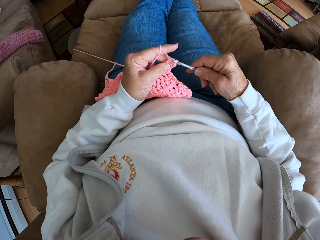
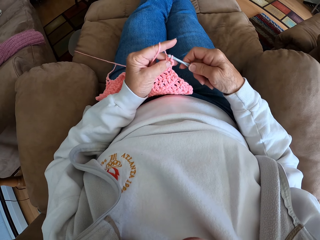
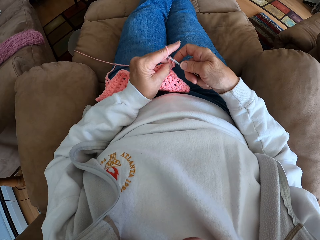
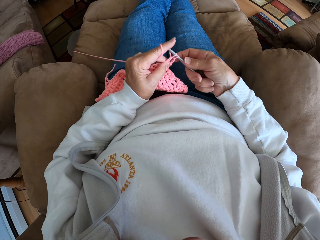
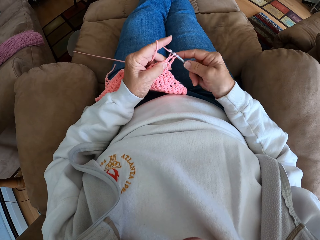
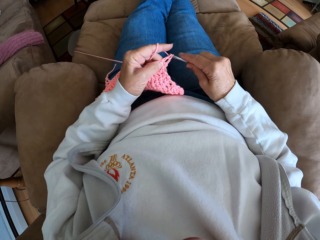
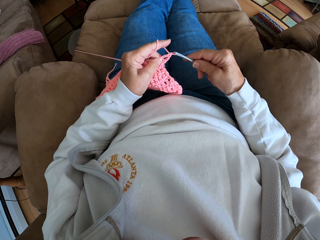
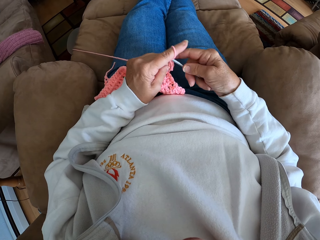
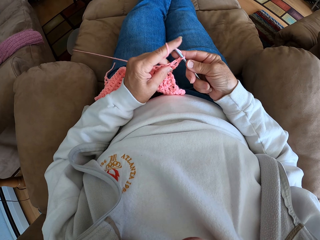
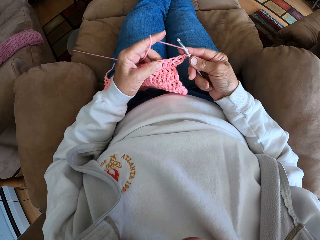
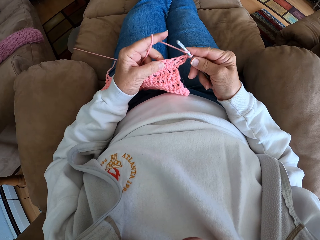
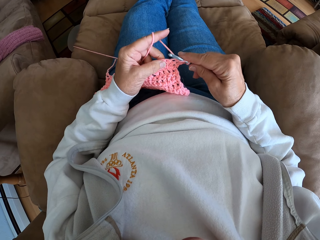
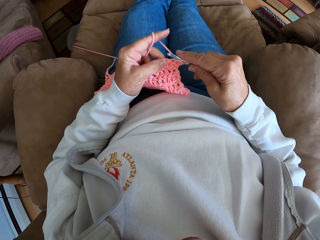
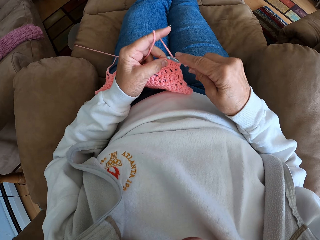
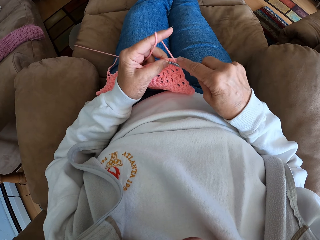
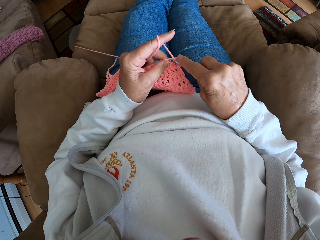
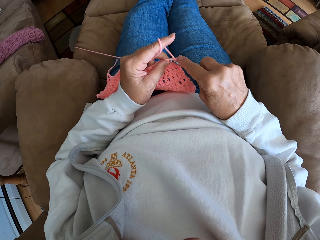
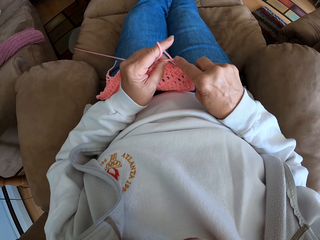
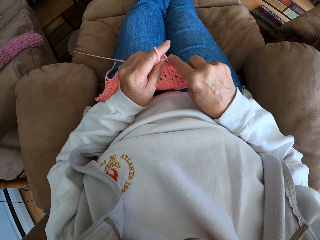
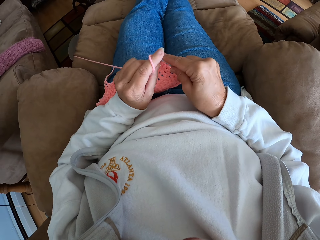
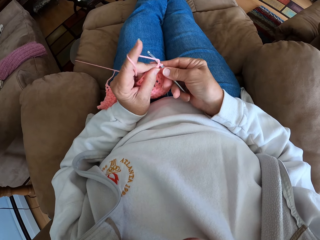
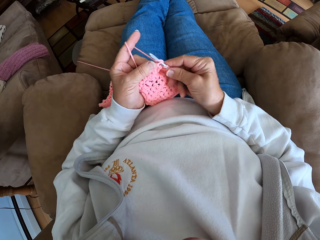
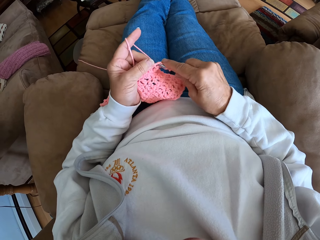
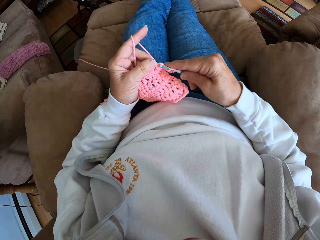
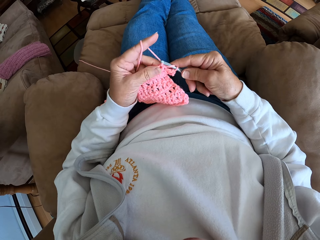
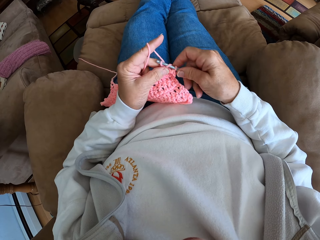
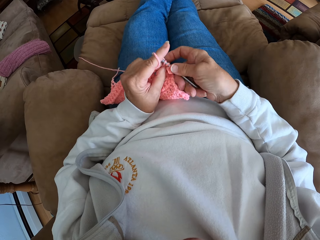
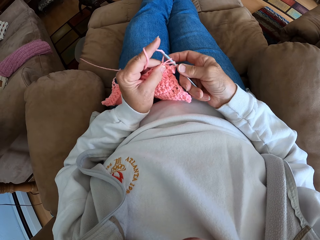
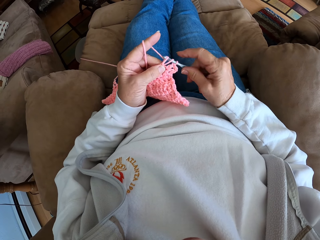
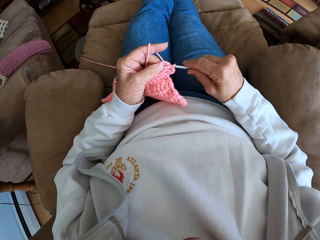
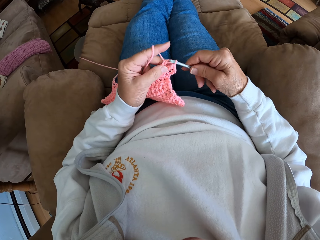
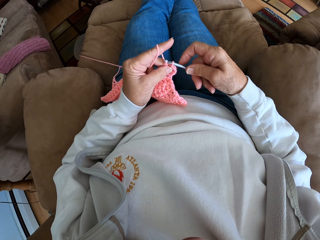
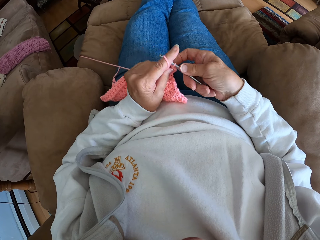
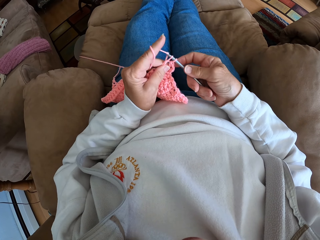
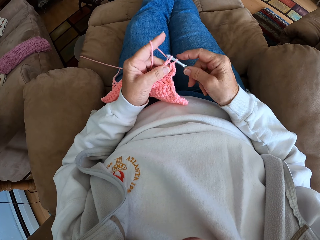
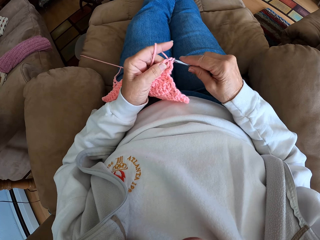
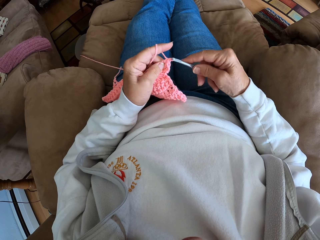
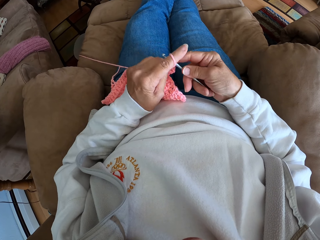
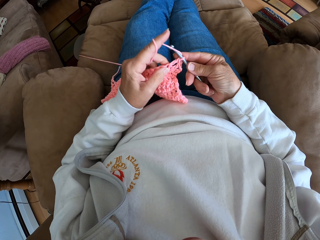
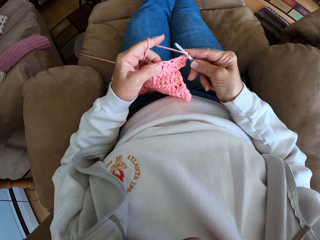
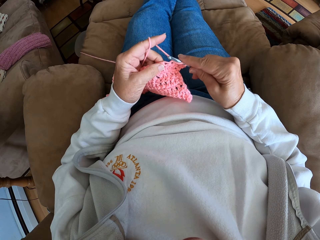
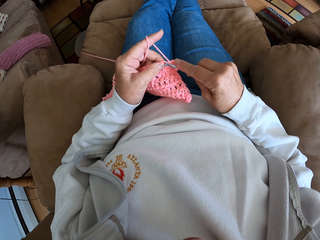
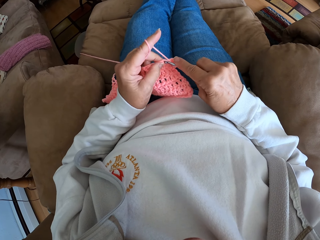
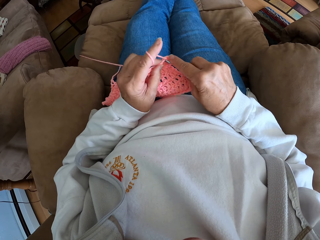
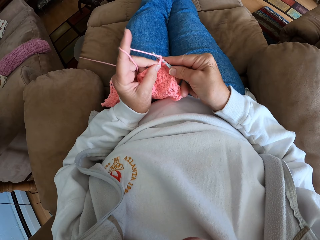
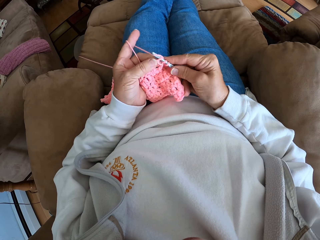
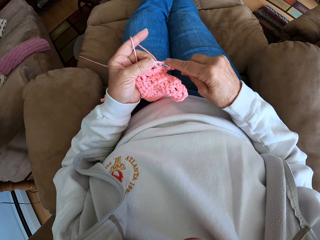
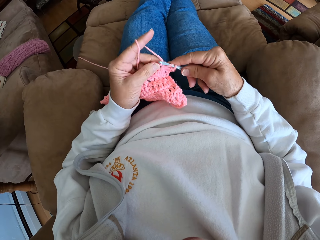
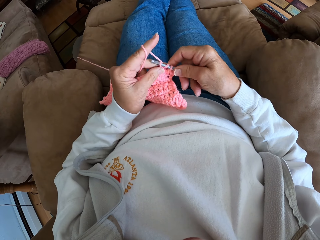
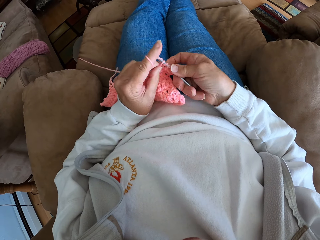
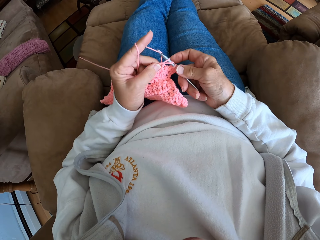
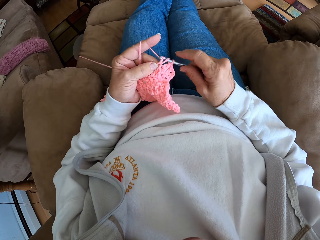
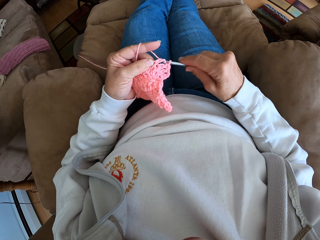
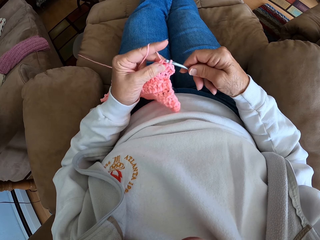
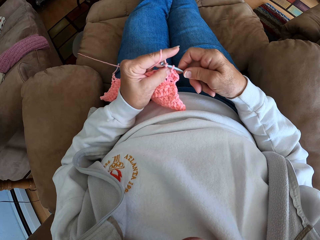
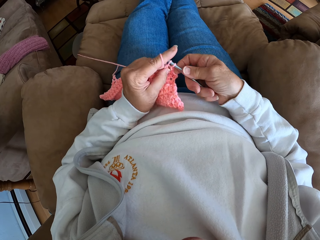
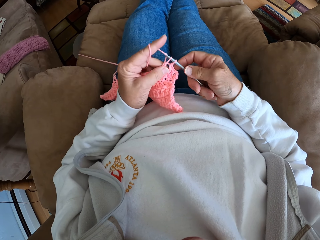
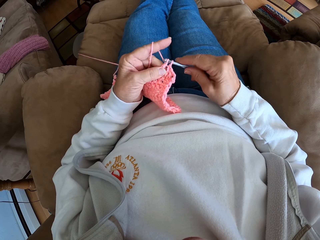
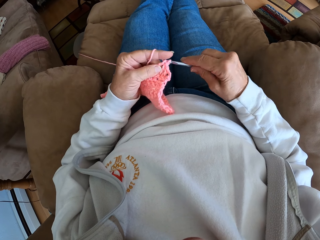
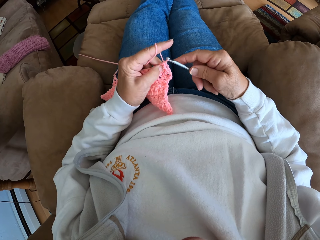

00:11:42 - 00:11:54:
The camera wearer stares at the cloth. They knit the cloth with a crochet hook.

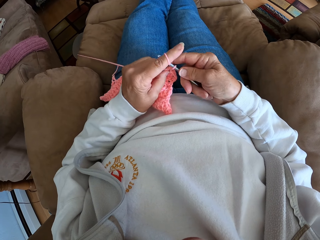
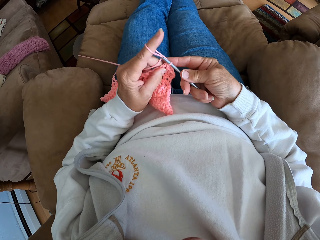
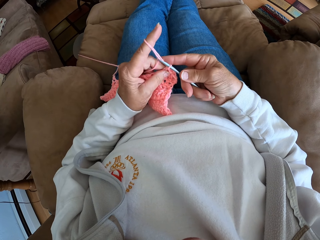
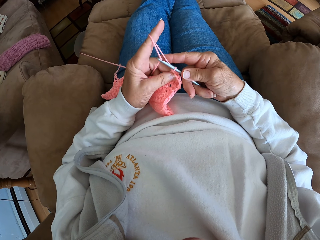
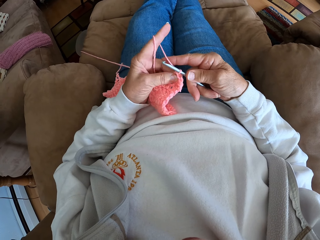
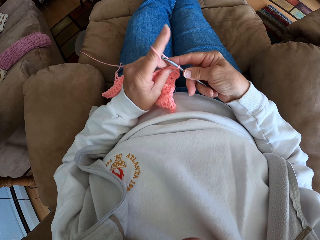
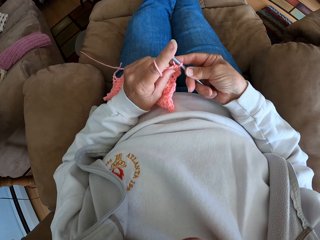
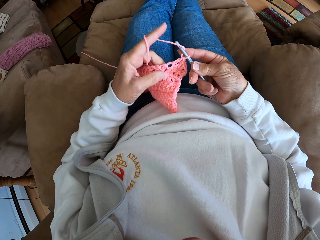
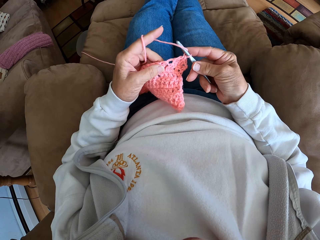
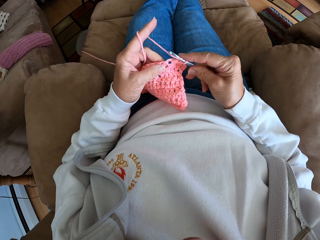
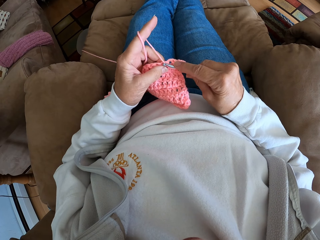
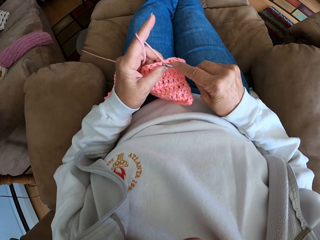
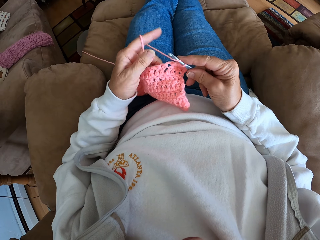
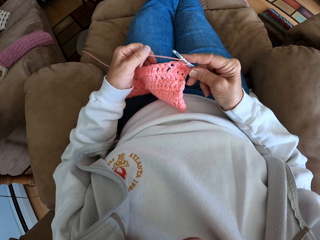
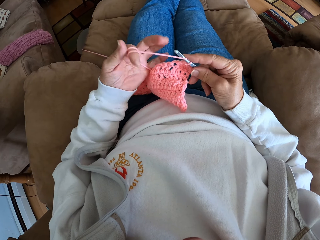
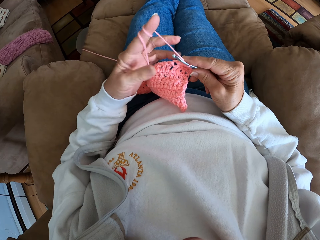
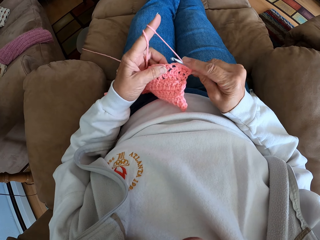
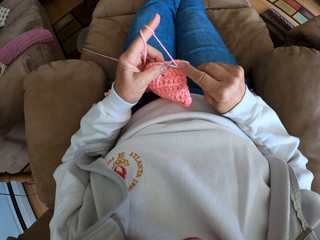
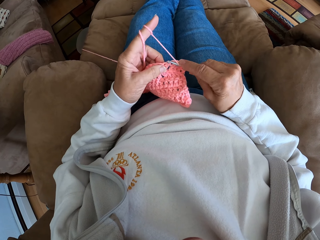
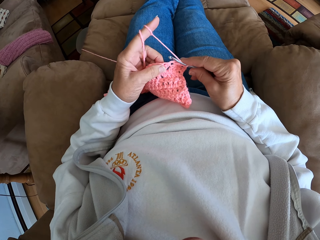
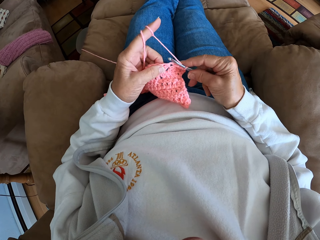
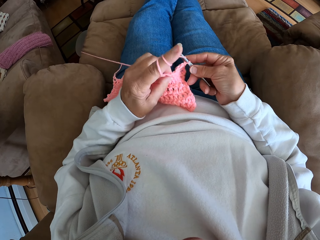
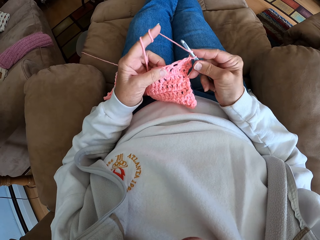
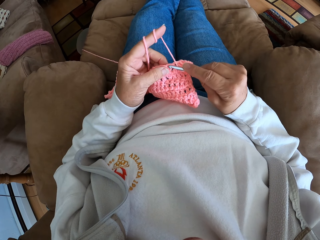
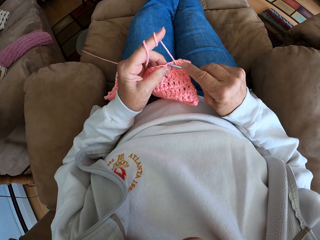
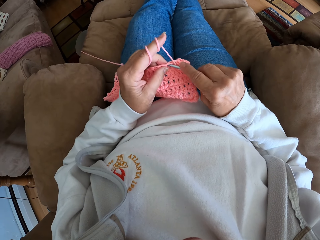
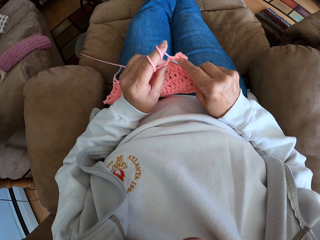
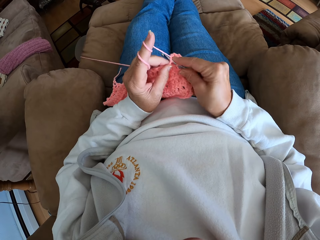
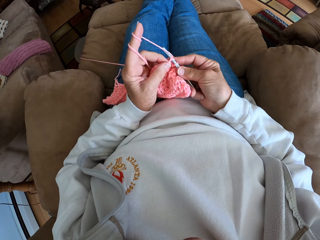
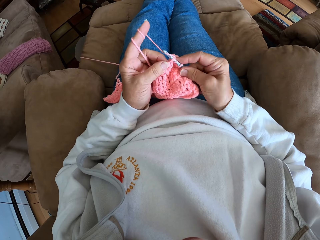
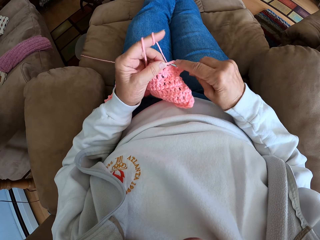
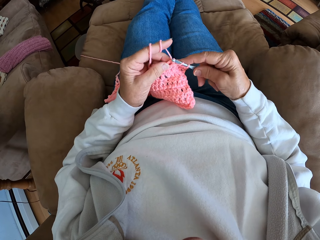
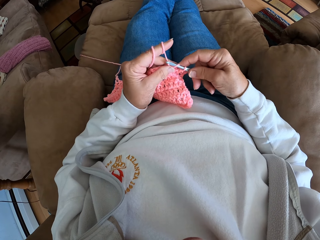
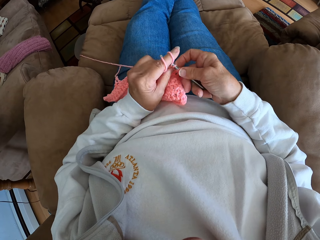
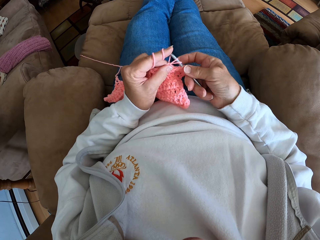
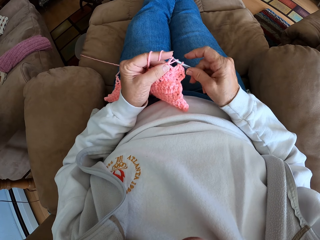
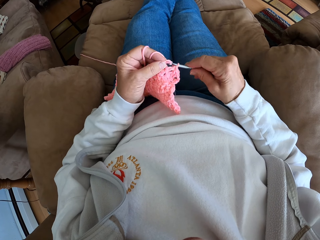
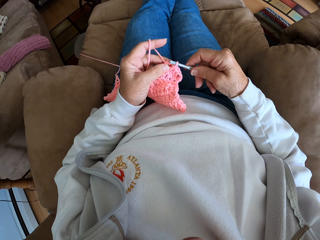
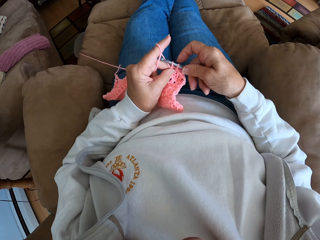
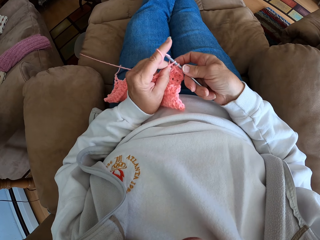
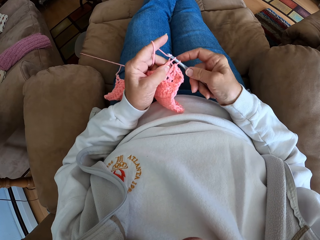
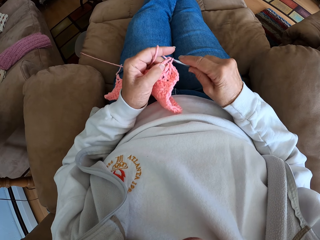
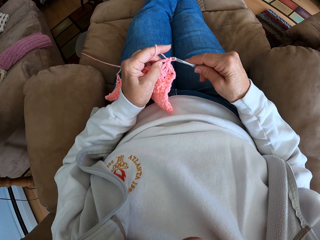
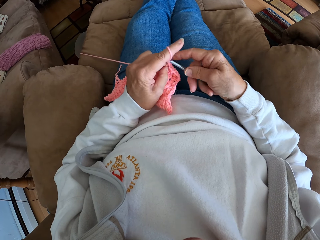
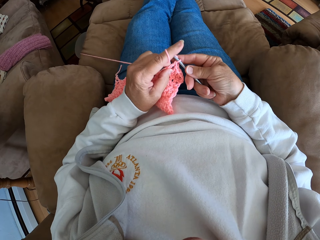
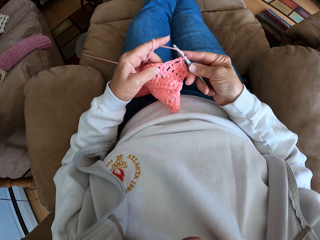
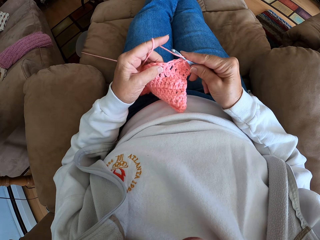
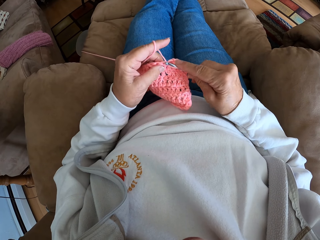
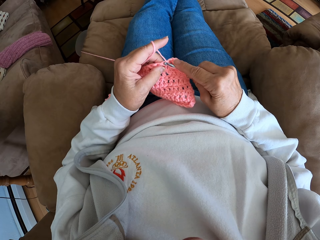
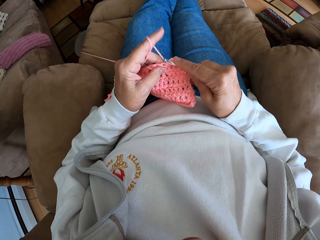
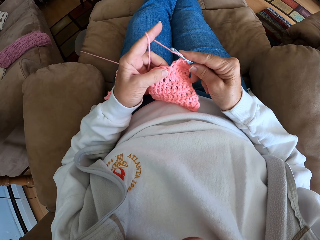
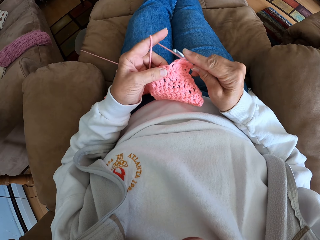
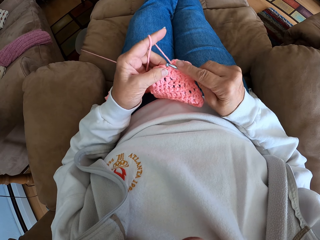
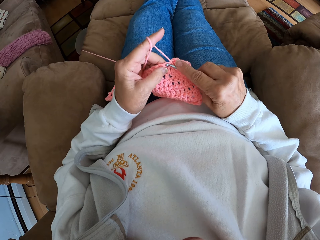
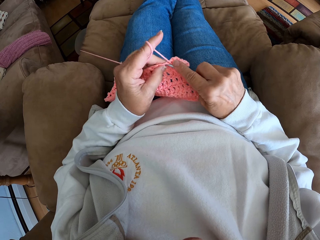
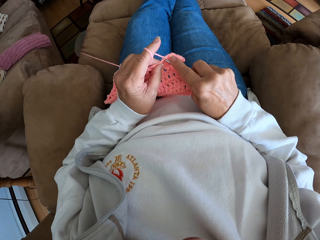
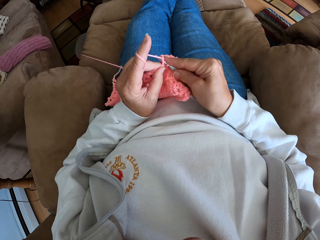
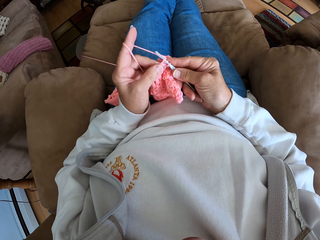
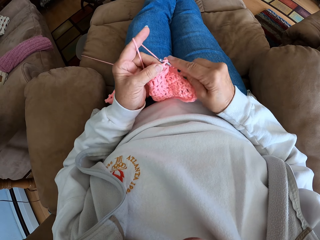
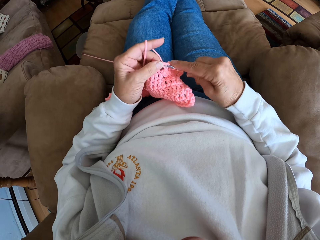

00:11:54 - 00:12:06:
The camera wearer stares at the cloth. She knits the cloth with a crochet hook. She adjusts the yarn with her left hand. She holds the yarn in place. She stares at the cloth. She knits the cloth with the crochet hook.
